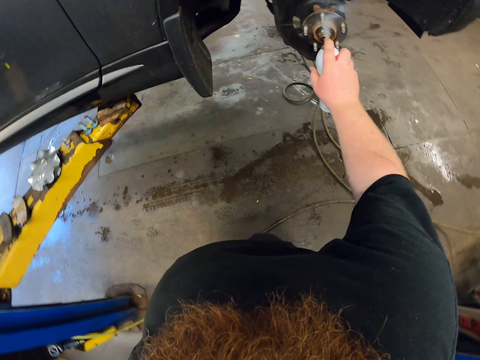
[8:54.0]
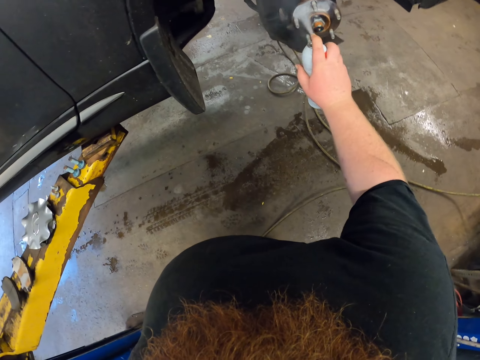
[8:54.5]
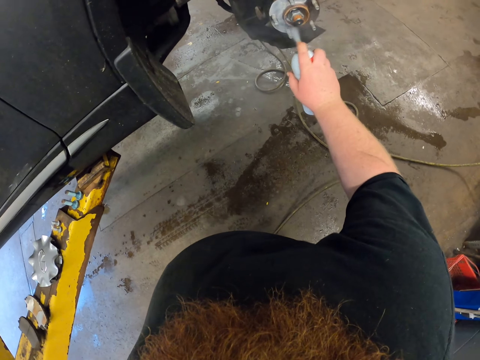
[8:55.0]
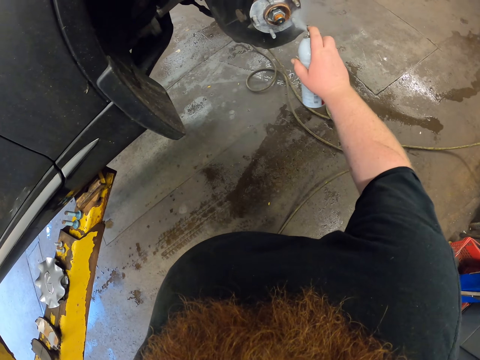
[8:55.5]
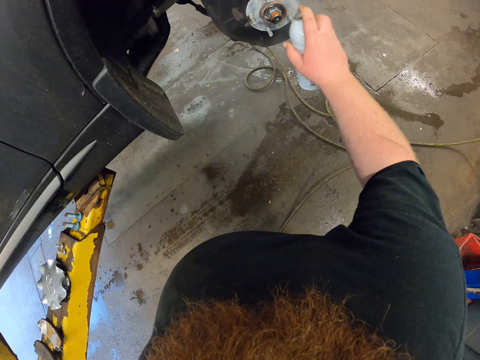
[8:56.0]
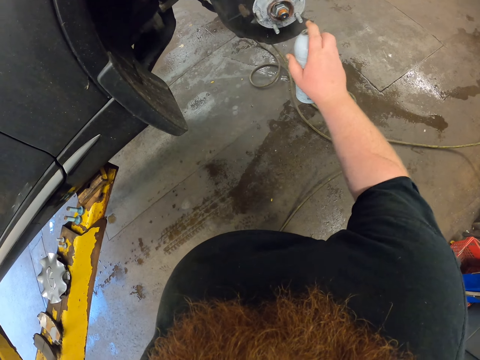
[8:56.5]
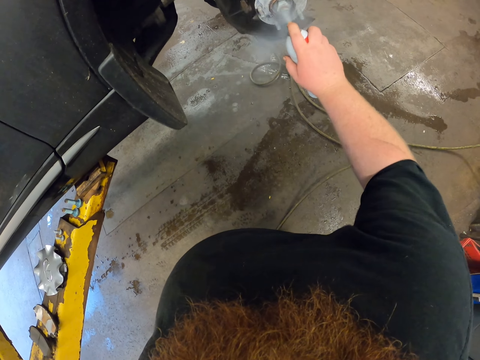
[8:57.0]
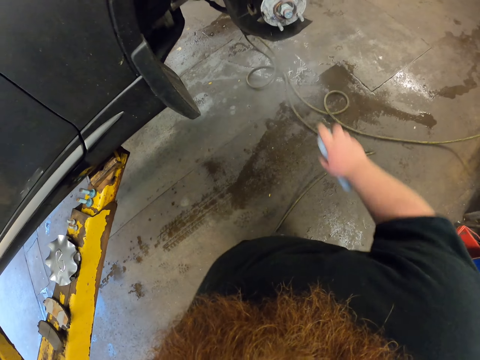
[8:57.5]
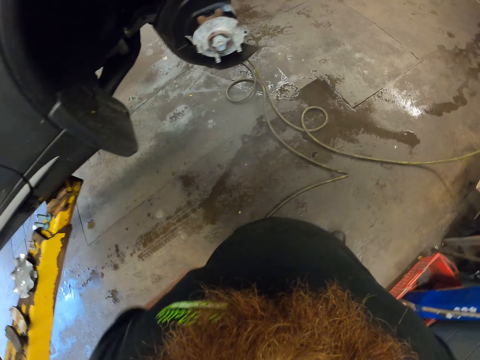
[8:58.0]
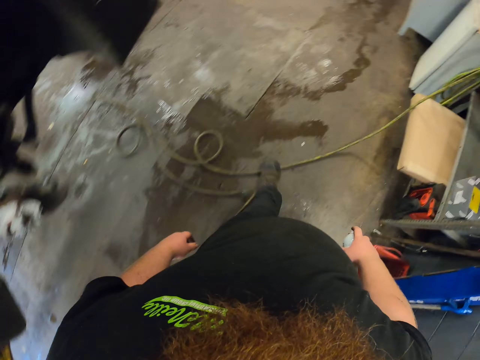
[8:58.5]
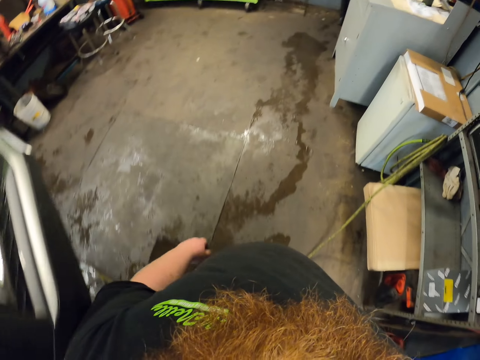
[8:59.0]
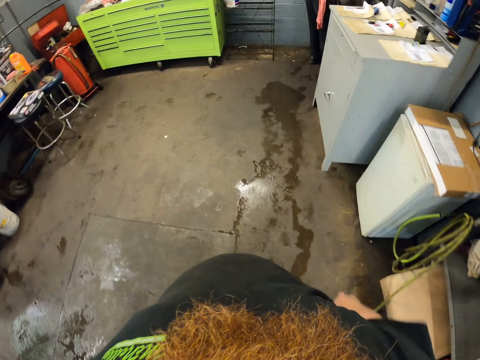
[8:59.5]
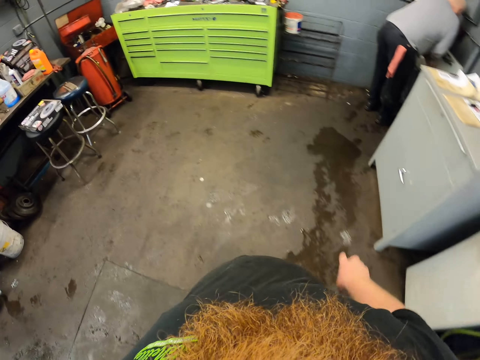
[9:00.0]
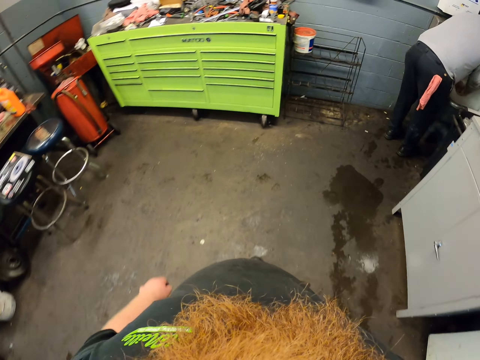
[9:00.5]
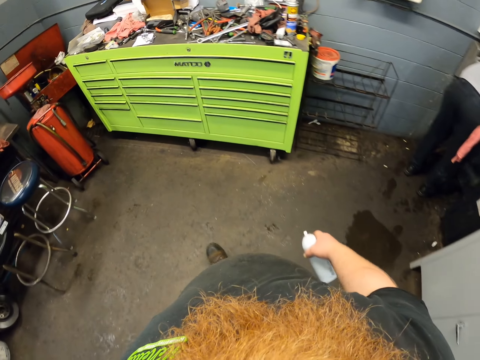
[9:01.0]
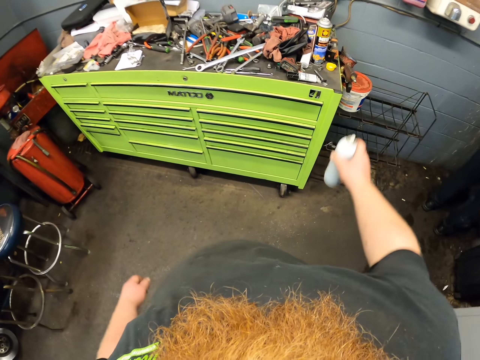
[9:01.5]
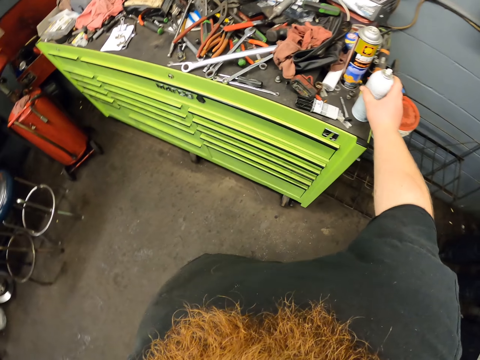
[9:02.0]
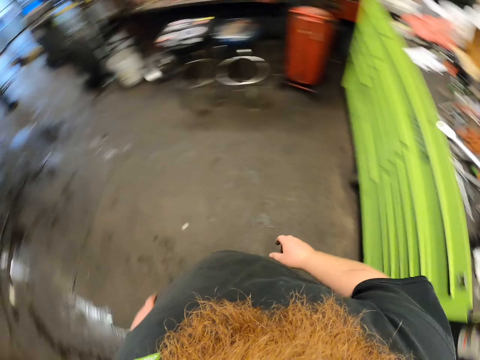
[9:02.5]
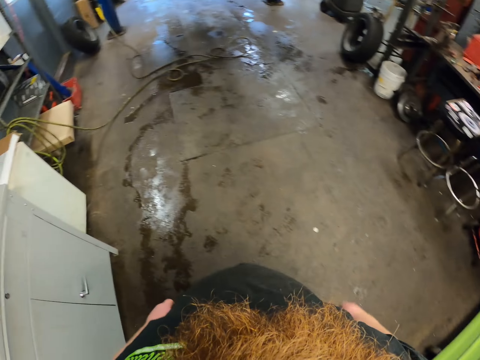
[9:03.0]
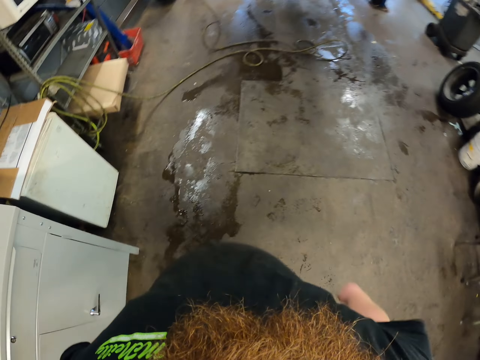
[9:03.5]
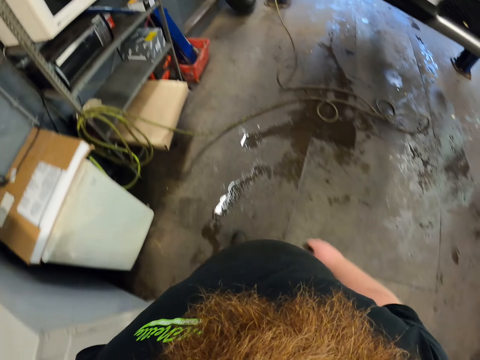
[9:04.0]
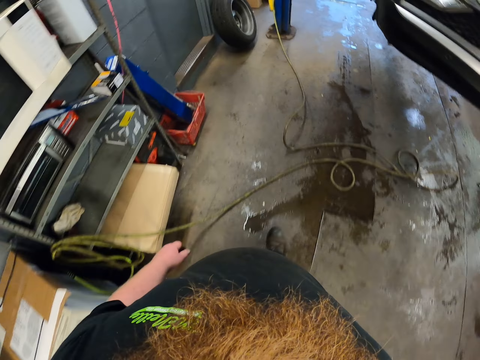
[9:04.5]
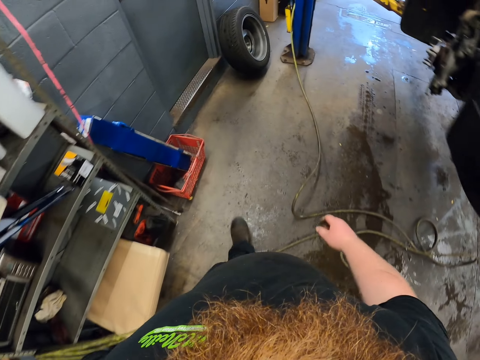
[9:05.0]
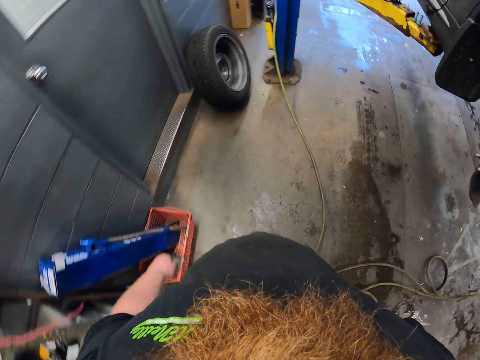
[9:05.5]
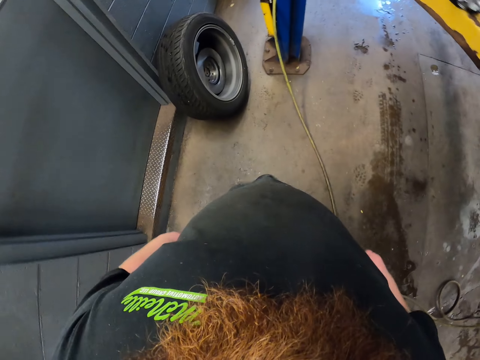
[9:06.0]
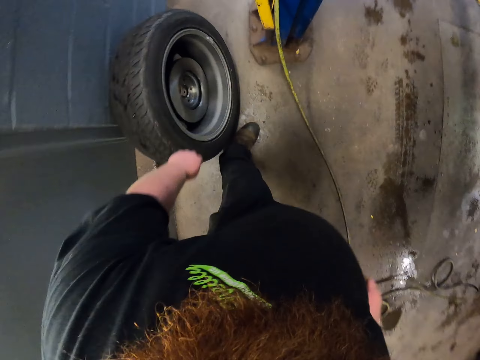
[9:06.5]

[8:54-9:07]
The camera wearer sprays the adhesive on the rim. They turn around and walk in the workshop. They place the adhesive on the table top. They turn around and walk in the workshop.

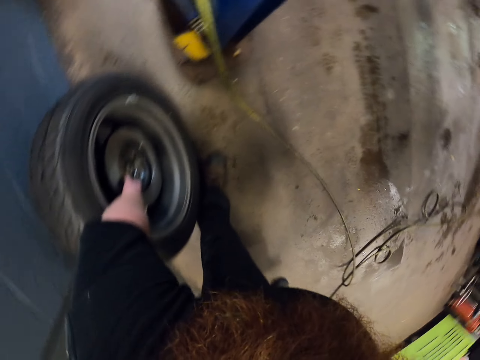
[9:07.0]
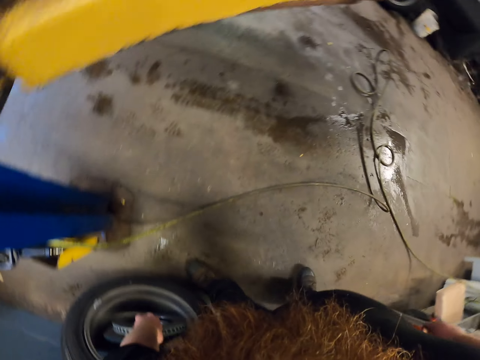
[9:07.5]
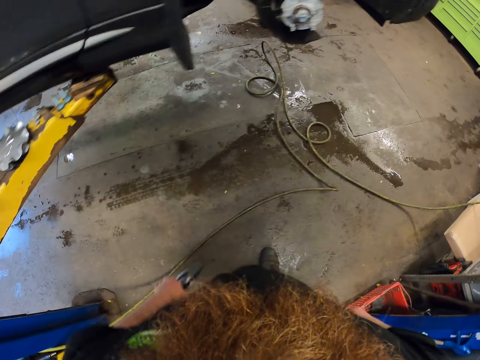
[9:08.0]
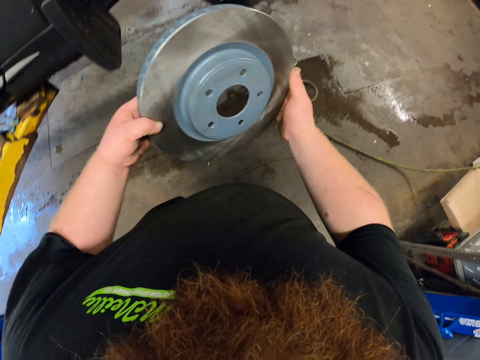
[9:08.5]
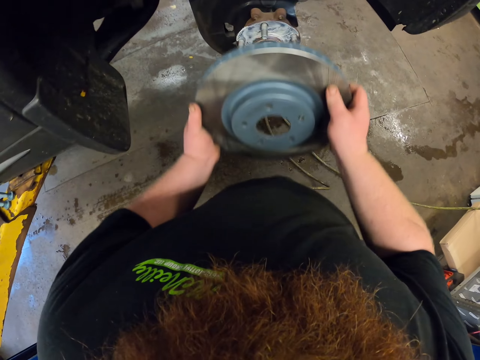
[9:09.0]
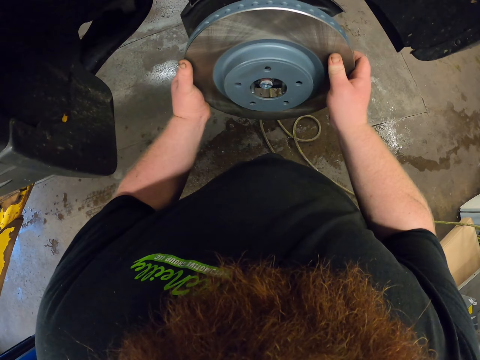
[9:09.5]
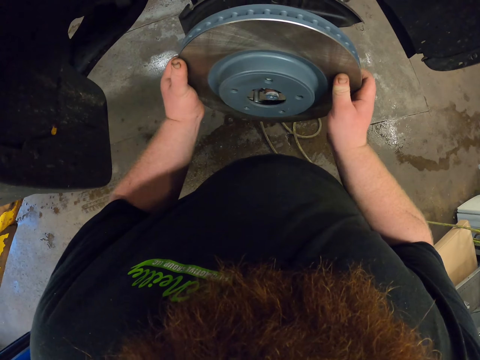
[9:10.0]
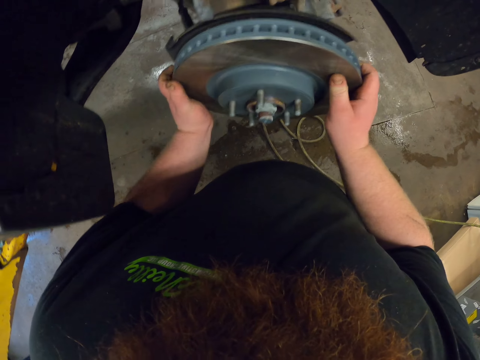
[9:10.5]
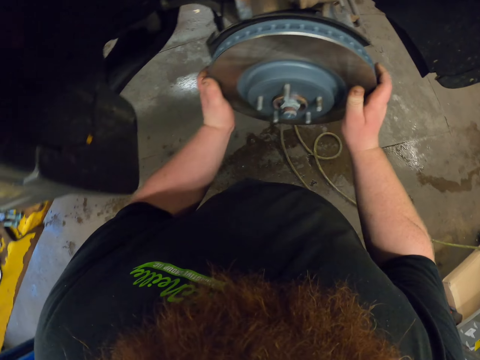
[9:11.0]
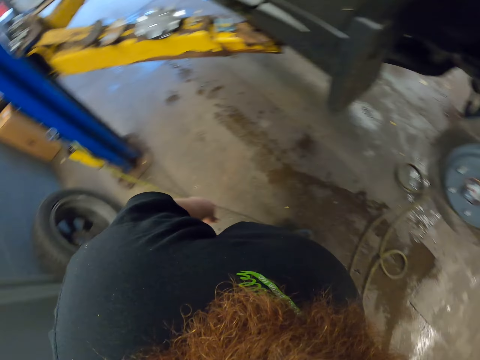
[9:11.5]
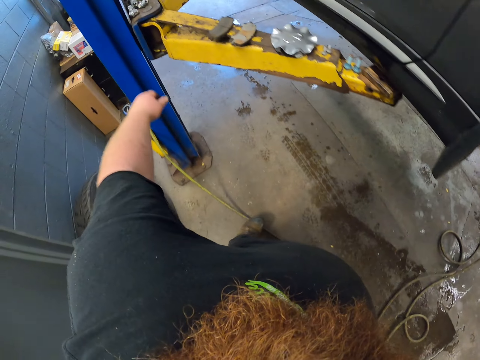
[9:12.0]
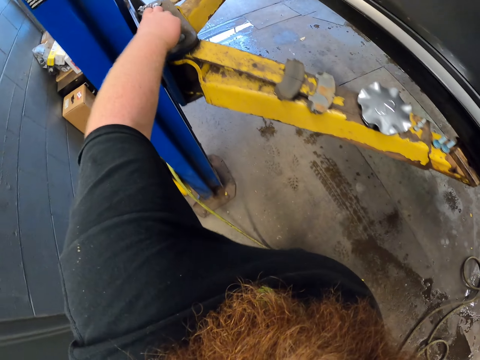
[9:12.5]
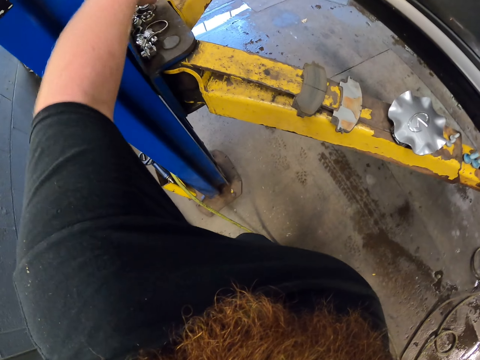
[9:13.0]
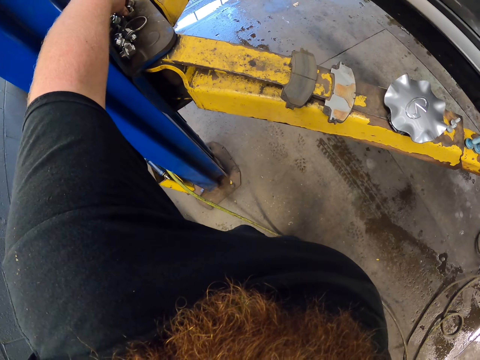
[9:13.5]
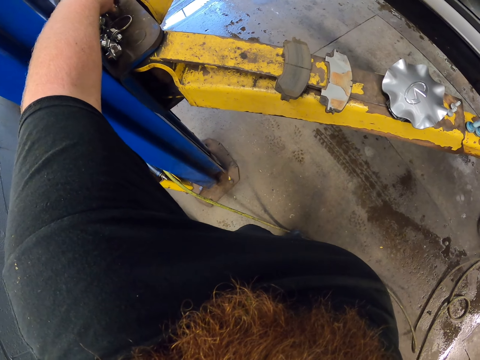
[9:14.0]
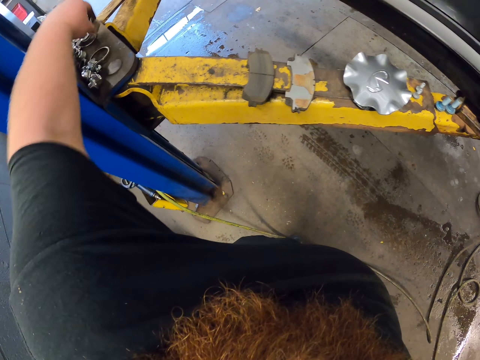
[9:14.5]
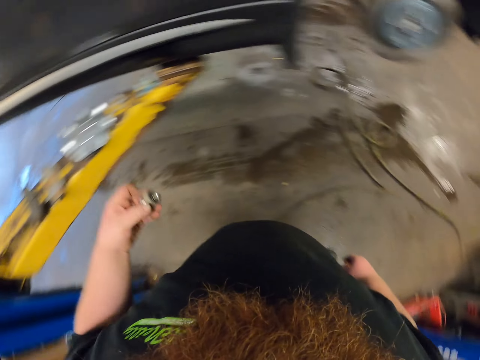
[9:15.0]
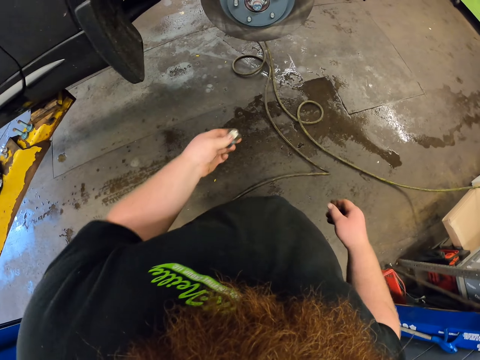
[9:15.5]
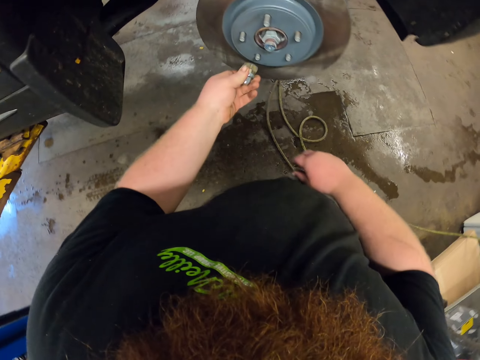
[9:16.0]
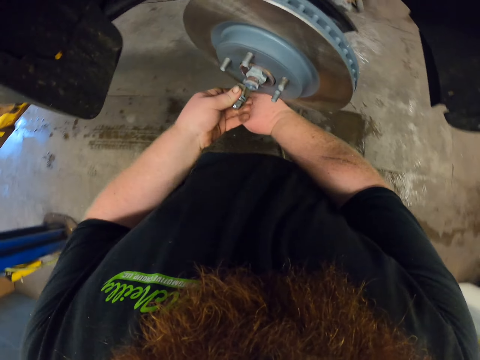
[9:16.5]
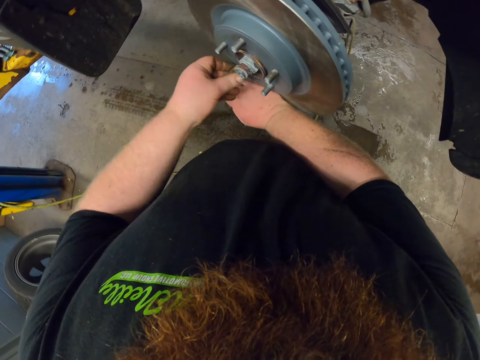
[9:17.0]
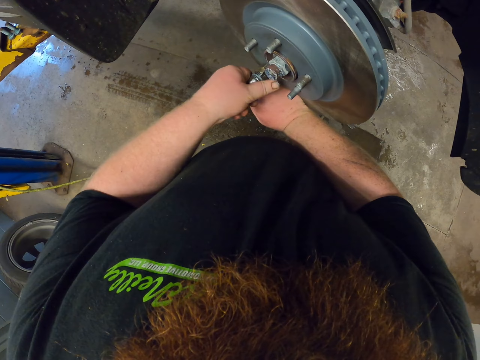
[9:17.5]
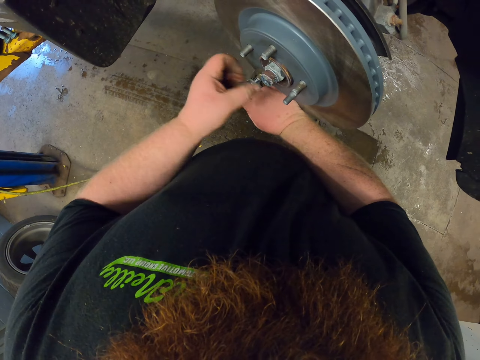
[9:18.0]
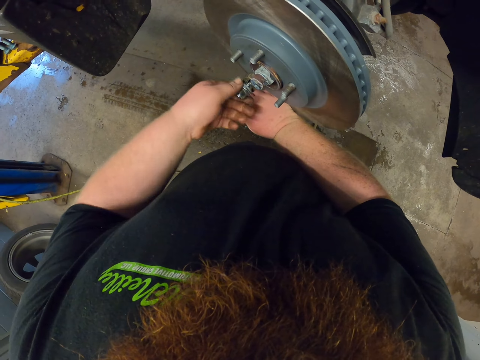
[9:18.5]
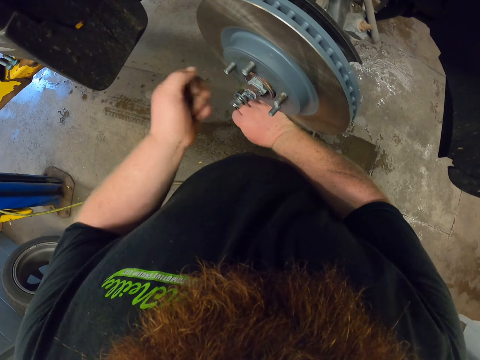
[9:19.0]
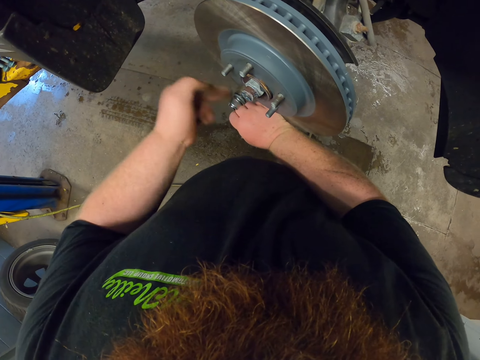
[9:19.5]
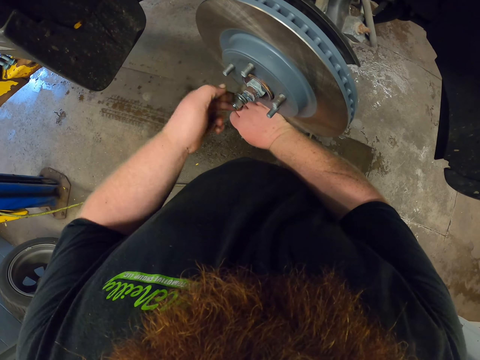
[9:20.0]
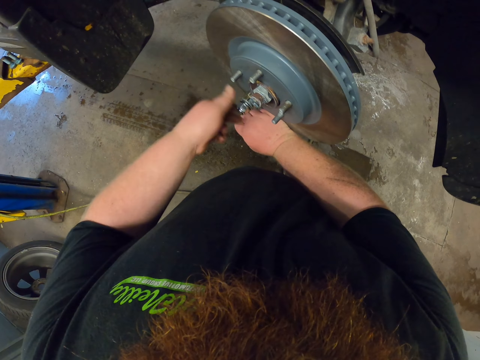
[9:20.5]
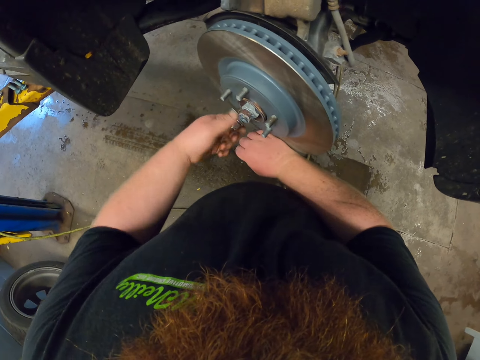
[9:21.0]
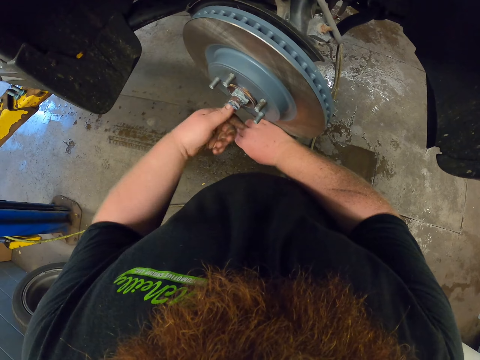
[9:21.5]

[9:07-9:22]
The camera wearer picks up a wheel disc and walks in the garage. They attach the wheel disc on the wheel hub. They walk in the workshop. They pick up a nut. They walk in the garage. They put the nut on the wheel hub. They fasten the nuts on the wheel hub. They adjust the nut on the wheel hub.
